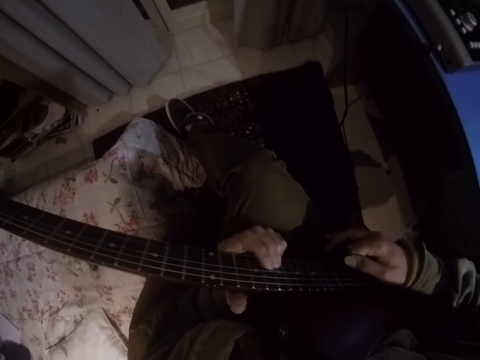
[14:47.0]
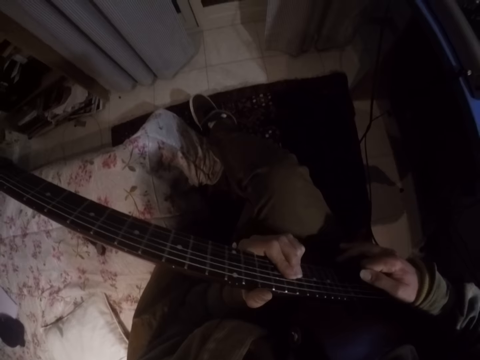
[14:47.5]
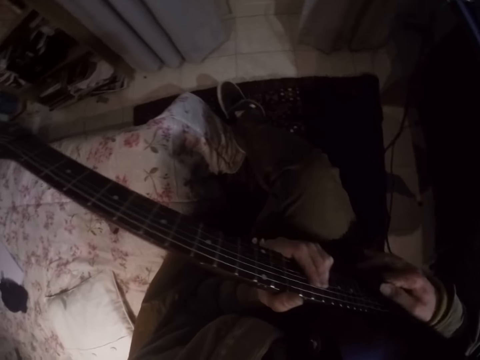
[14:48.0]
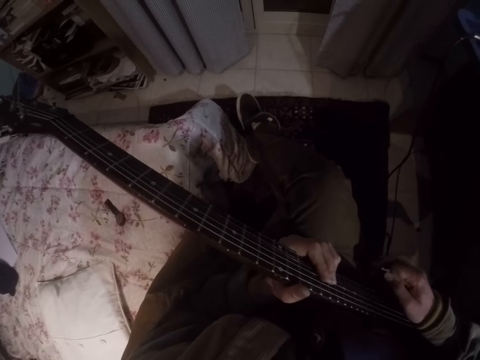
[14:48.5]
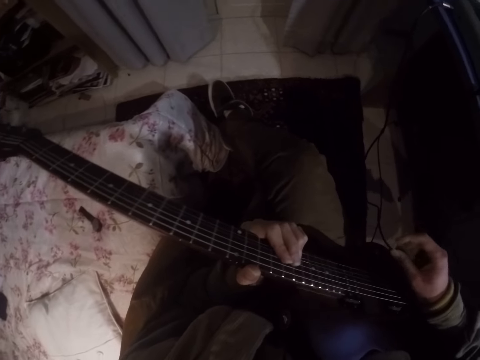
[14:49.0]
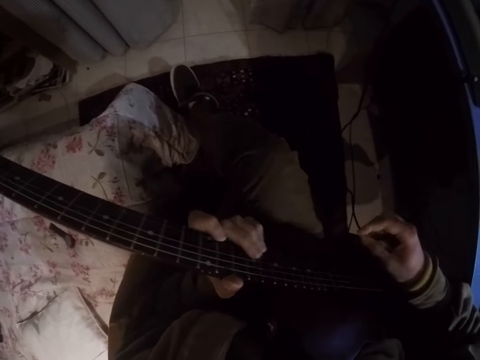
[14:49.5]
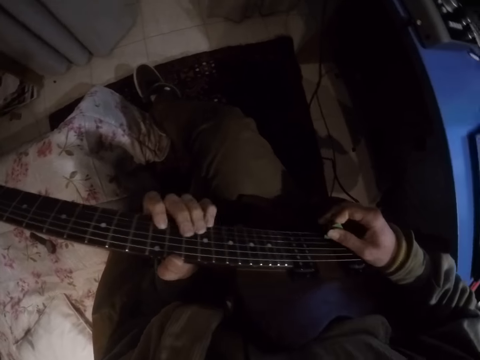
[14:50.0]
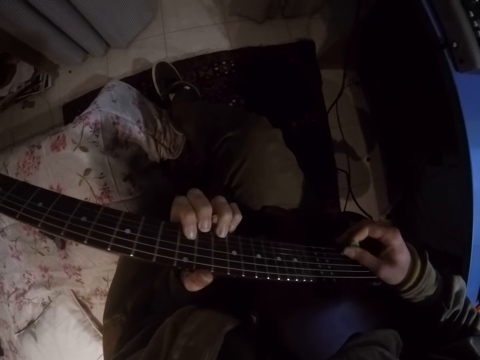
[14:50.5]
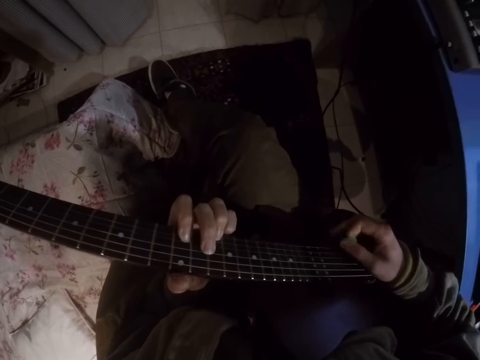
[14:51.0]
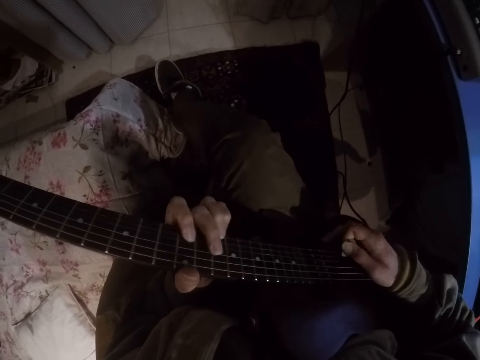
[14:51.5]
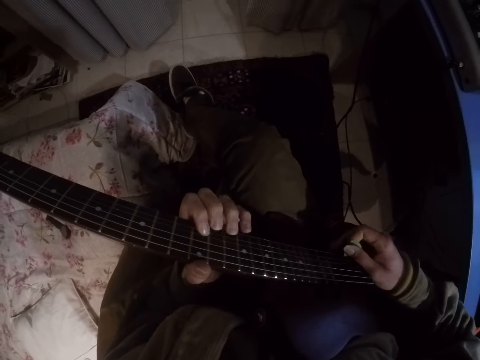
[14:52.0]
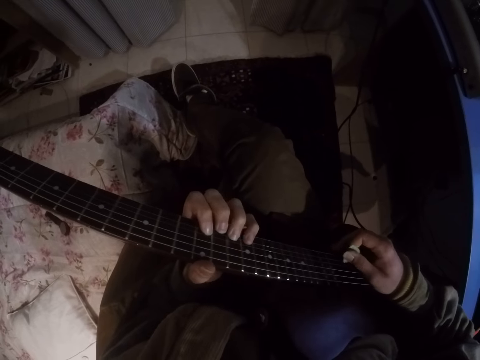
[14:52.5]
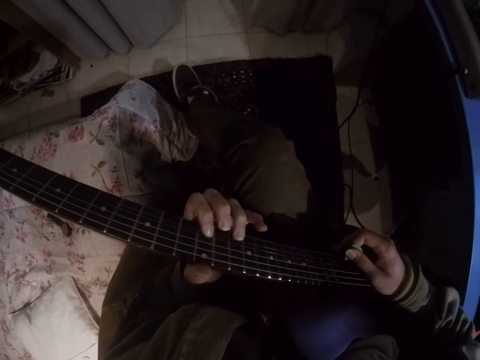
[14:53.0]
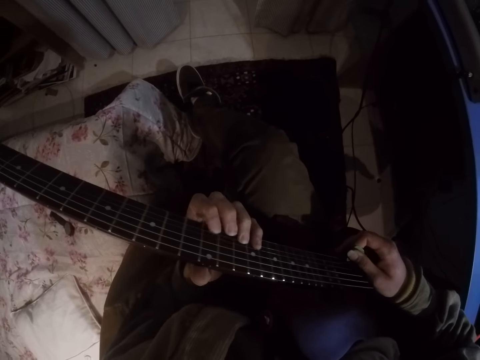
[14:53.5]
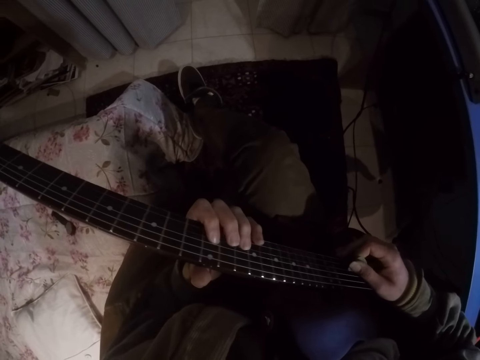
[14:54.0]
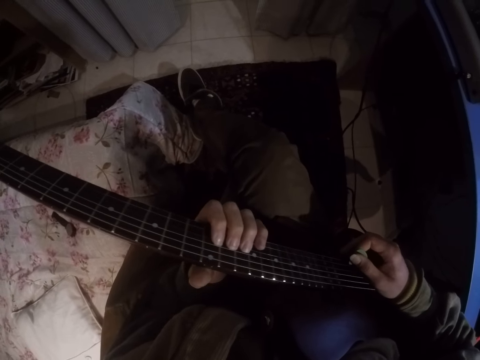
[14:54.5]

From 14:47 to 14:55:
The camera wearer removes the right hand from the guitar. They play the guitar.

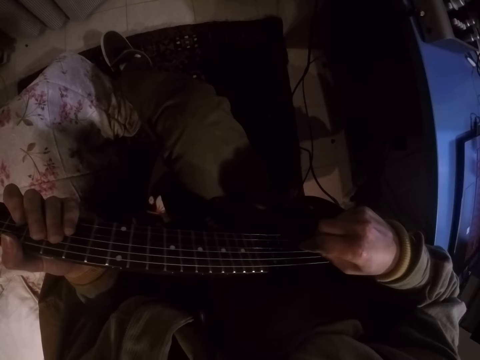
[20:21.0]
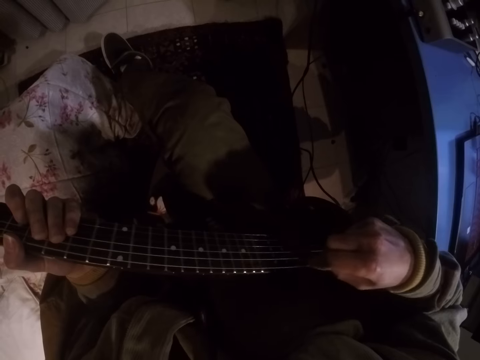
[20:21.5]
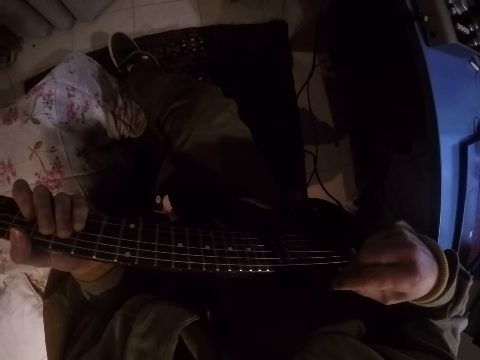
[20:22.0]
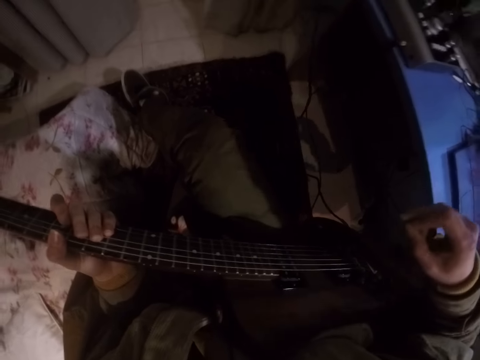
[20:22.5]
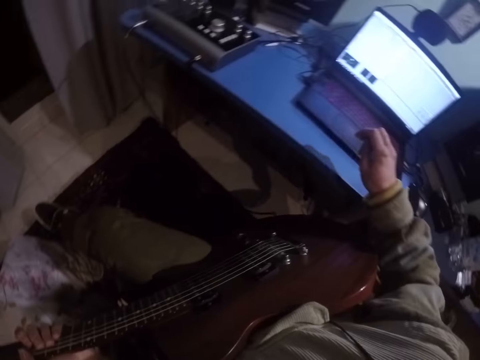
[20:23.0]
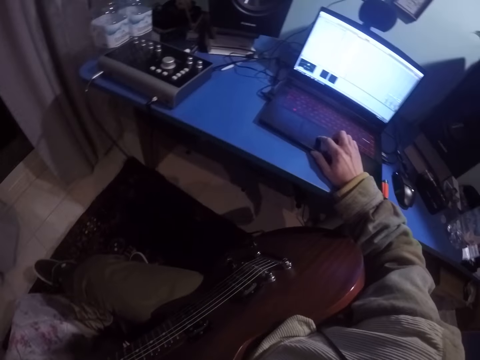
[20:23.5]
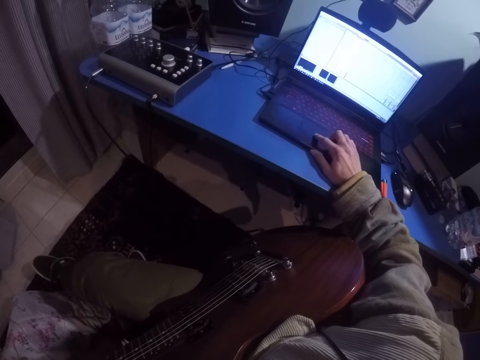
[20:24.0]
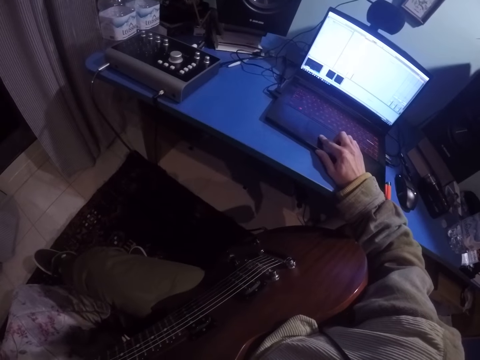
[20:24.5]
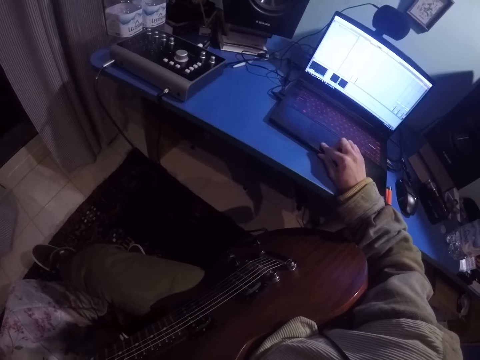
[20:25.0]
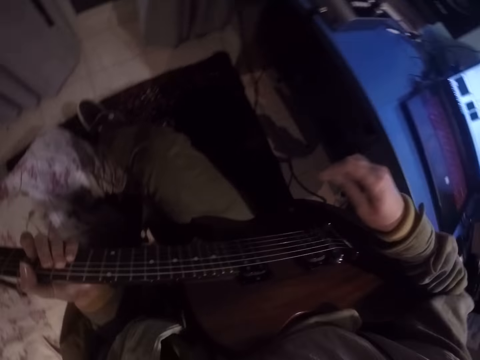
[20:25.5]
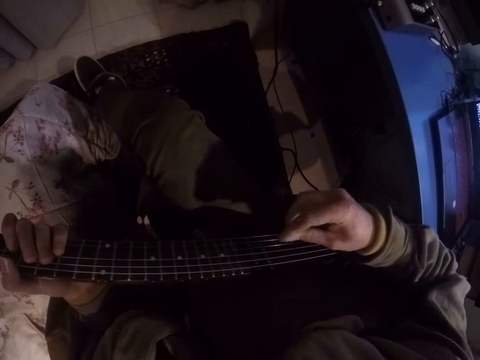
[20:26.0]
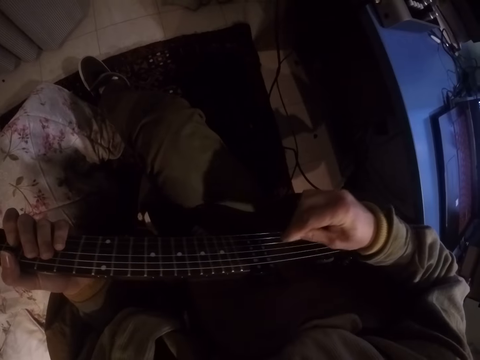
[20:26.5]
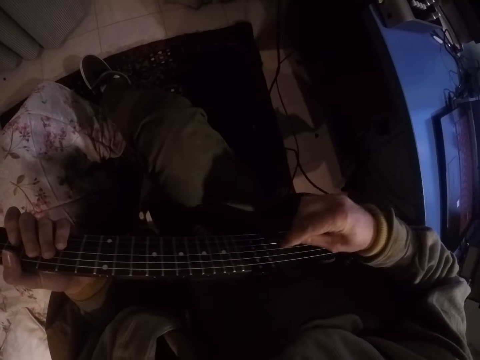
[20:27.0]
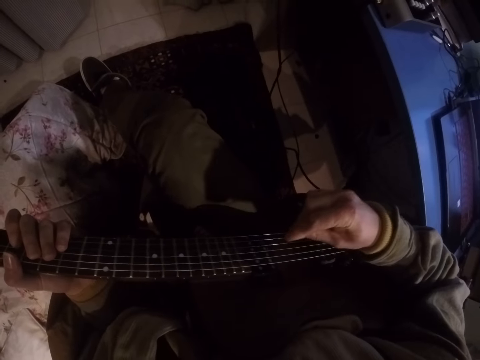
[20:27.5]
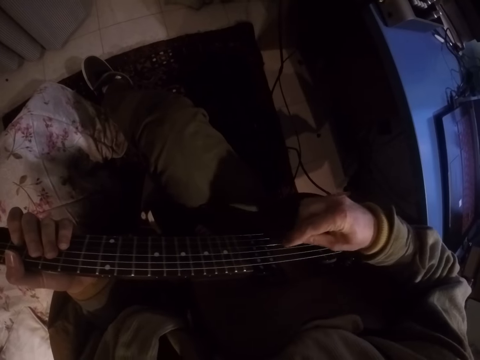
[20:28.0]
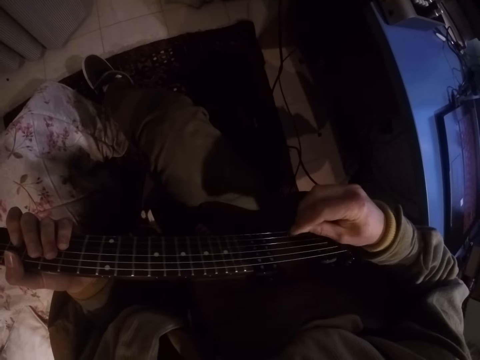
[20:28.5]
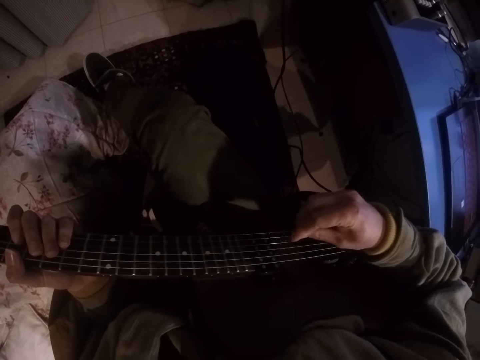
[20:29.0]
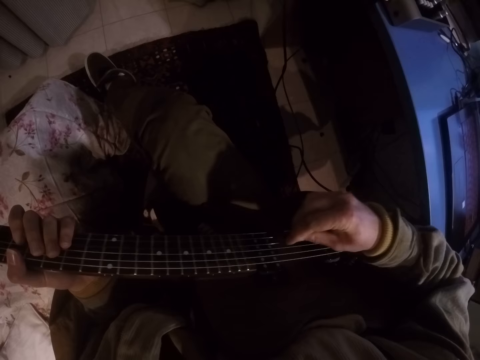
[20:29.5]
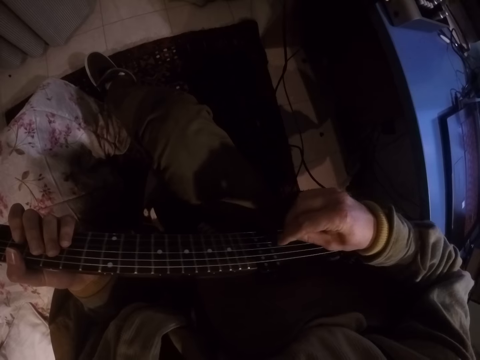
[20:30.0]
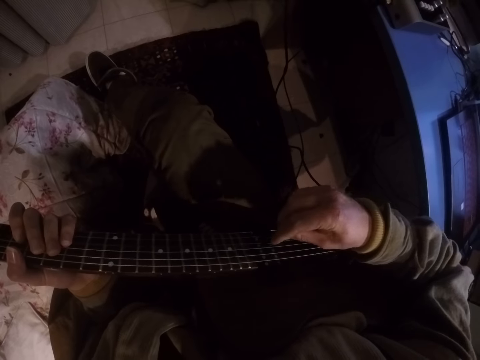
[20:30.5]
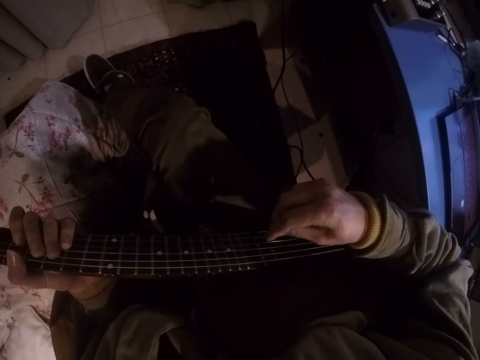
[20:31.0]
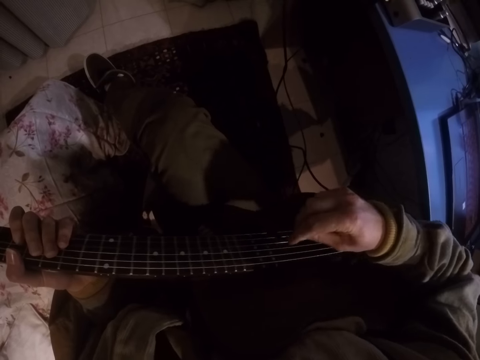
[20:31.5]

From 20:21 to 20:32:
The camera wearer scrolls on the laptop on the table. They play a guitar.

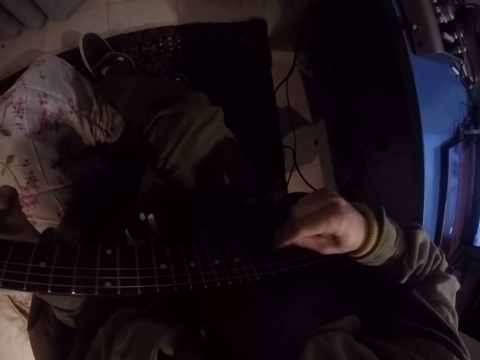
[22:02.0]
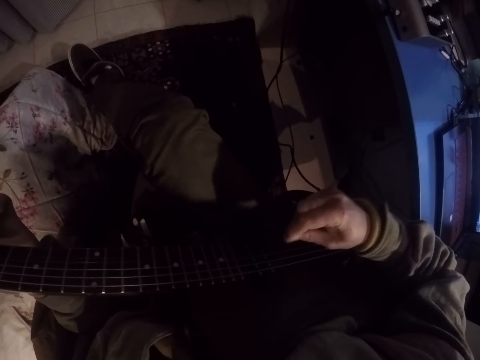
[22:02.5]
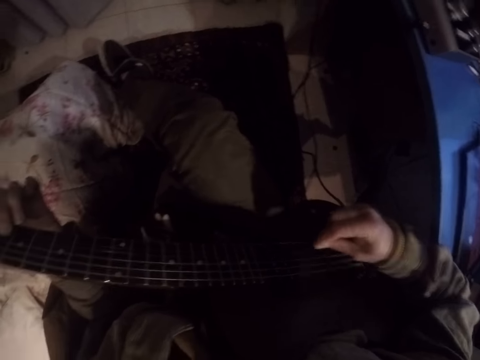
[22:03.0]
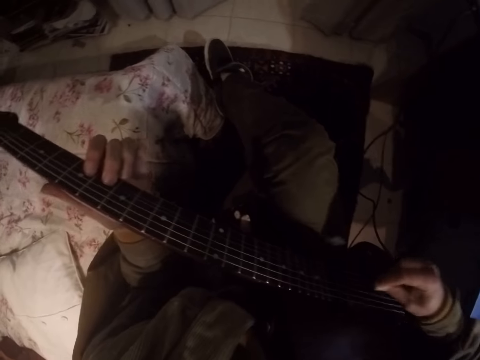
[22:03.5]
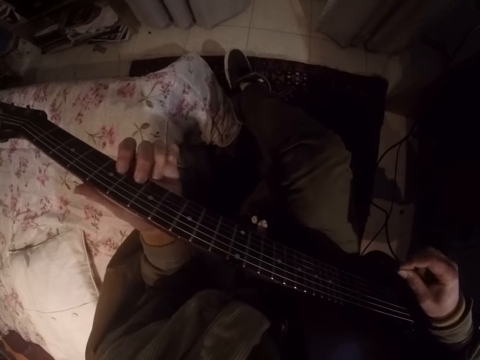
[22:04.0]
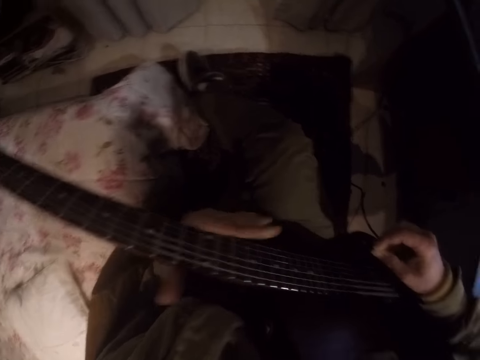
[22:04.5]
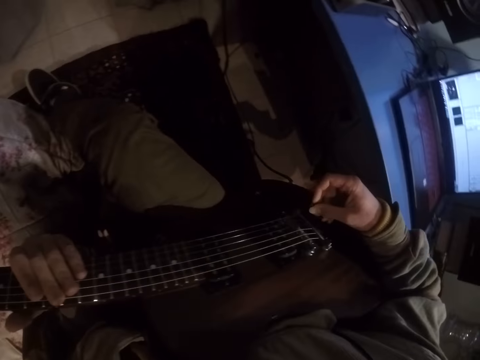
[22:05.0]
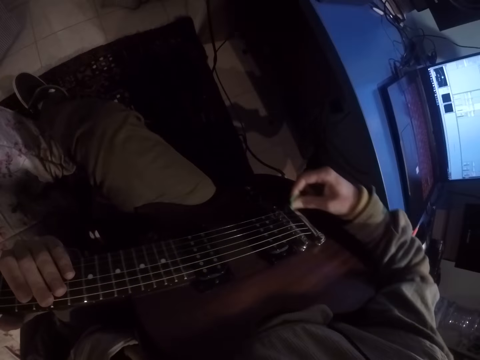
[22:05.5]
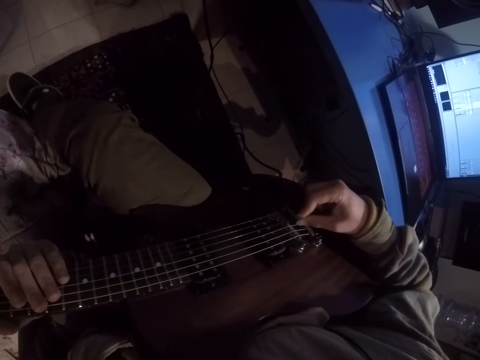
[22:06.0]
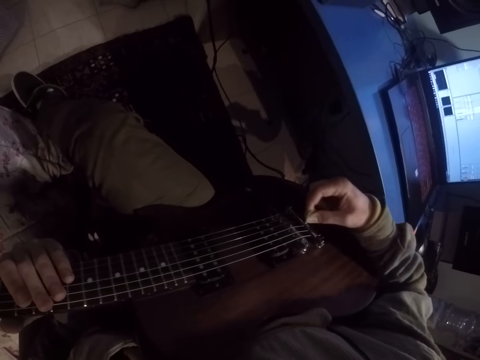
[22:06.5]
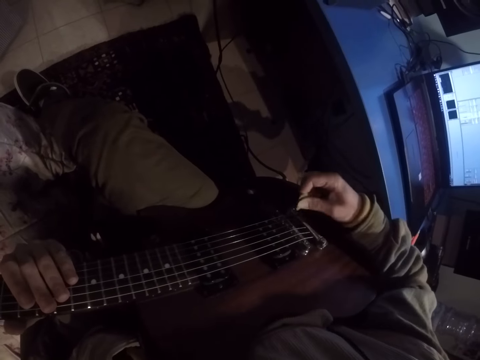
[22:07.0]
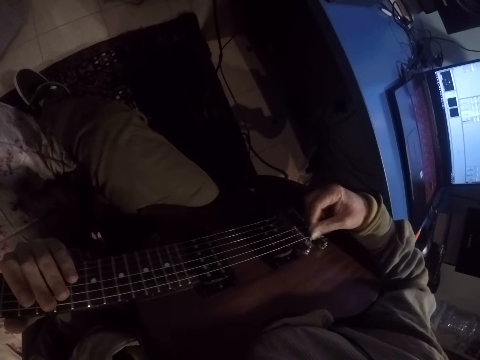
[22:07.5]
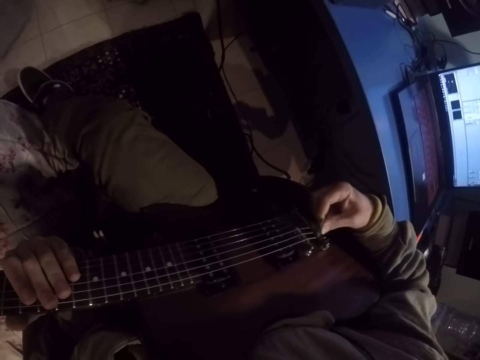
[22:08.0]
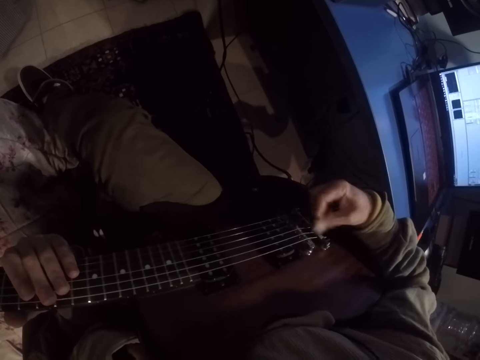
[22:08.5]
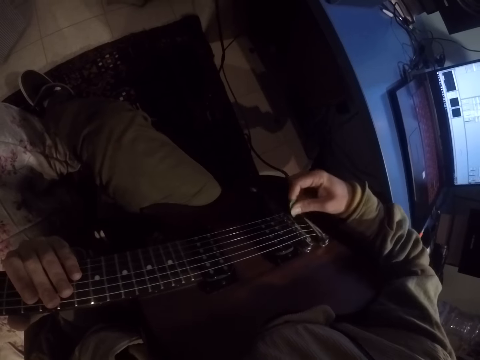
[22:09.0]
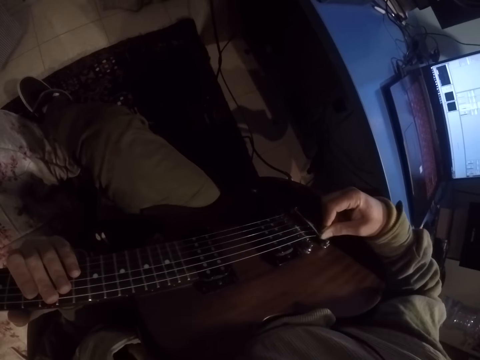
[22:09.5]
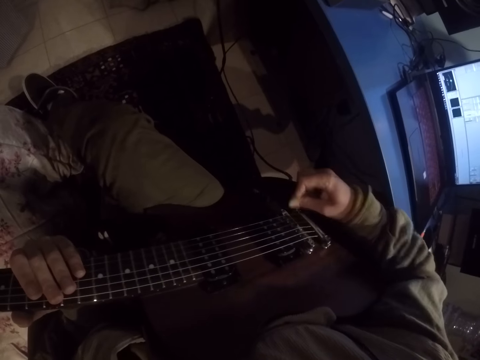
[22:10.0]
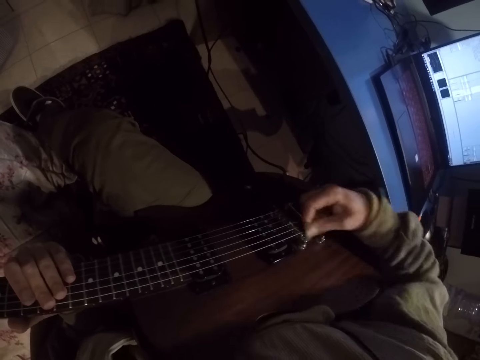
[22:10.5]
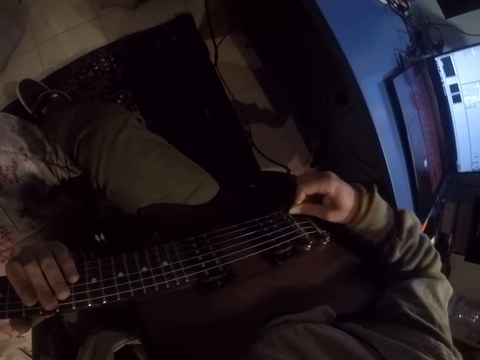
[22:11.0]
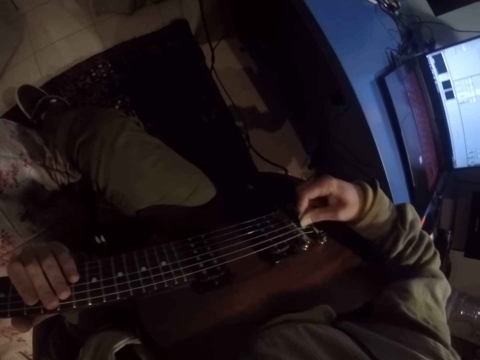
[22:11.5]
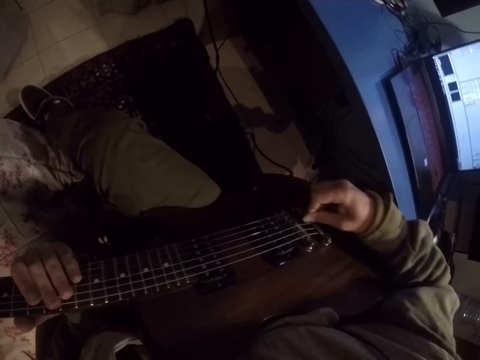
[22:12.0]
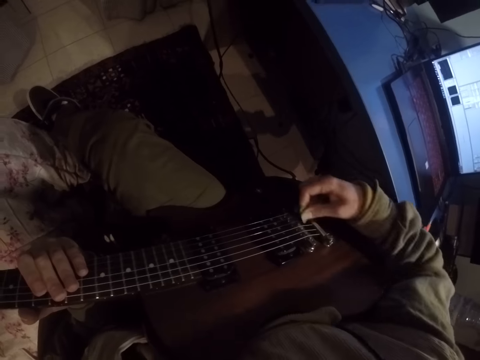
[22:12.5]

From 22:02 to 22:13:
The camera wearer moves the left hand on the fingerboard of the guitar.
